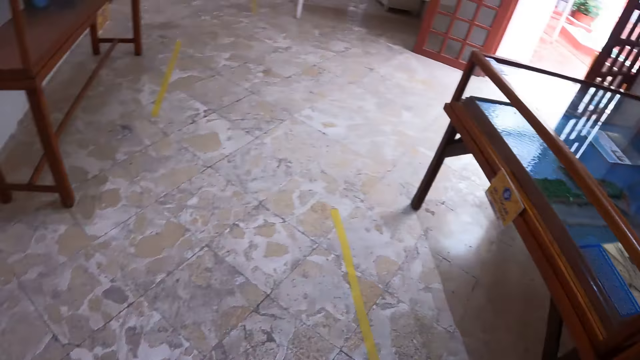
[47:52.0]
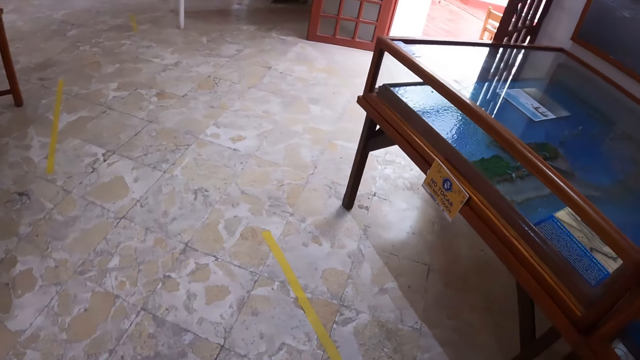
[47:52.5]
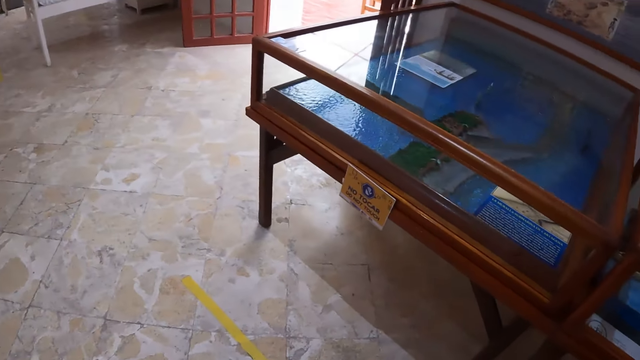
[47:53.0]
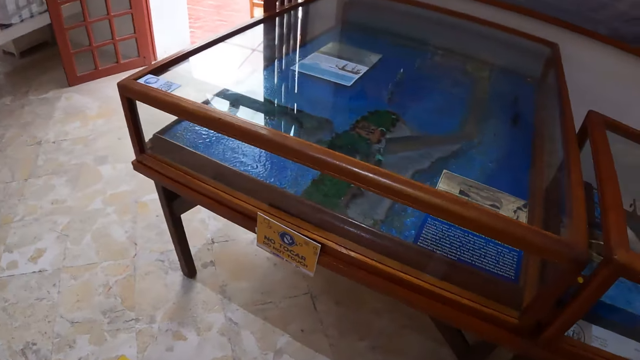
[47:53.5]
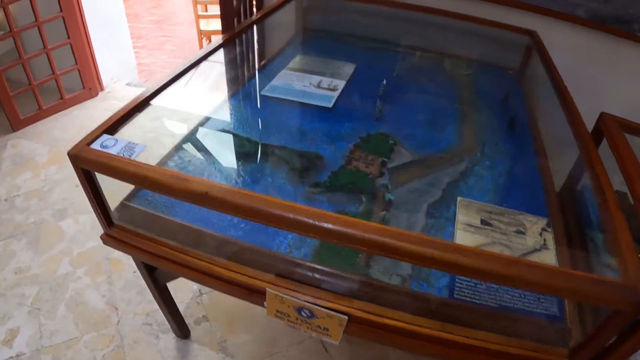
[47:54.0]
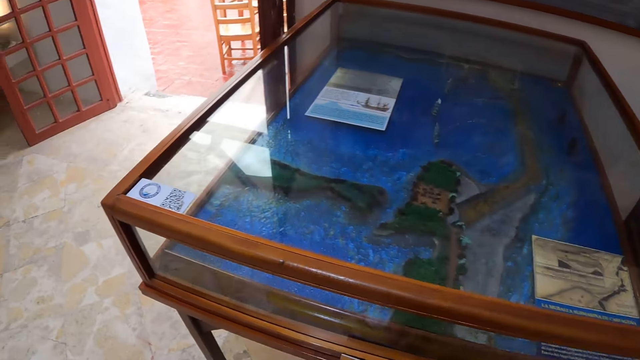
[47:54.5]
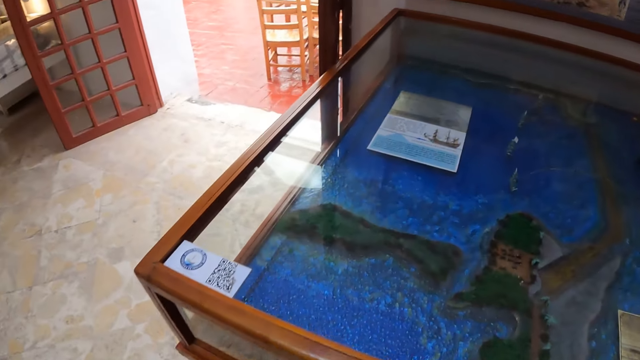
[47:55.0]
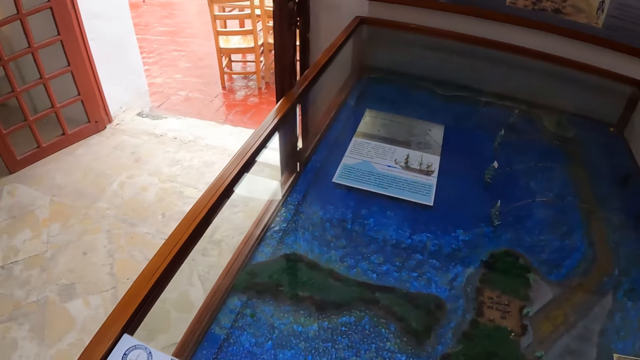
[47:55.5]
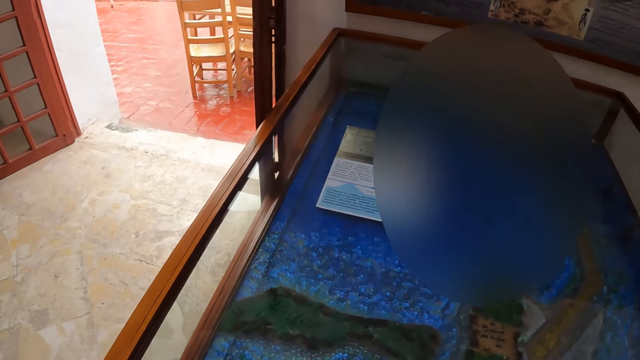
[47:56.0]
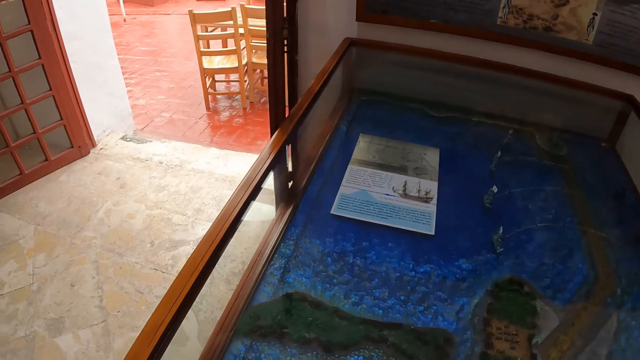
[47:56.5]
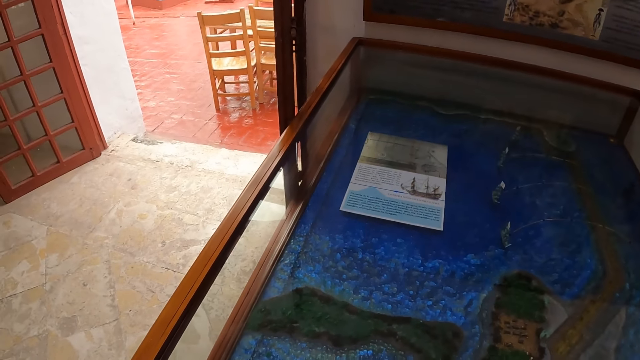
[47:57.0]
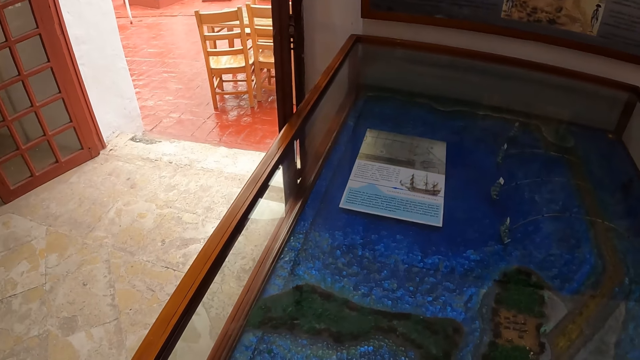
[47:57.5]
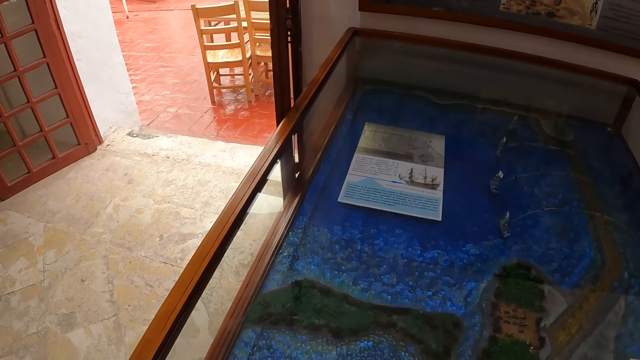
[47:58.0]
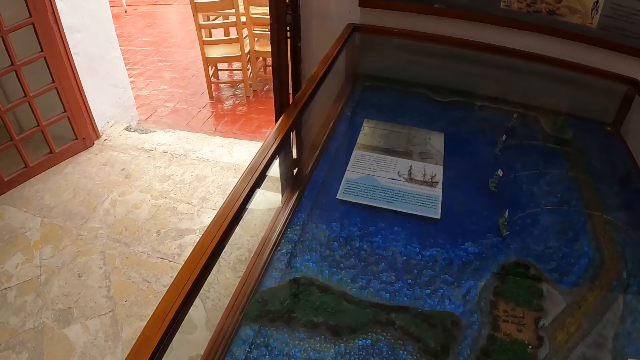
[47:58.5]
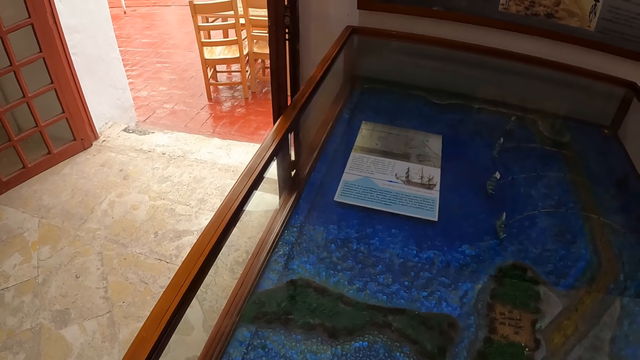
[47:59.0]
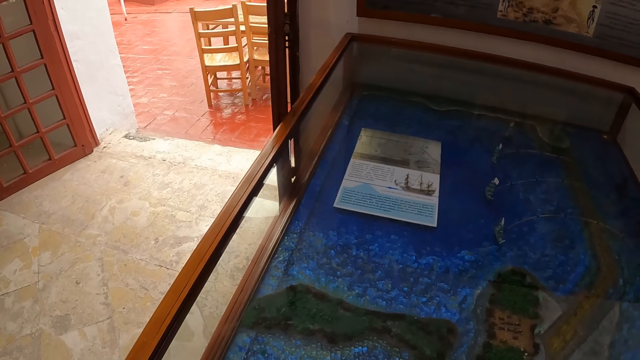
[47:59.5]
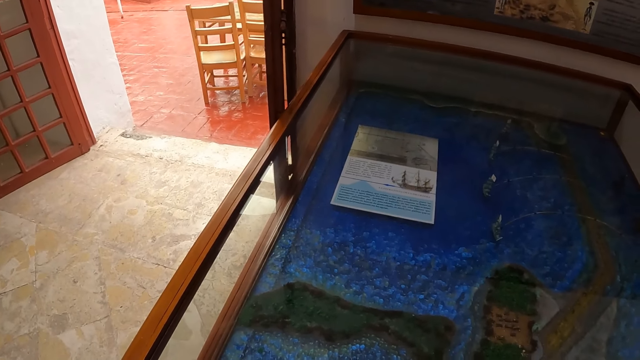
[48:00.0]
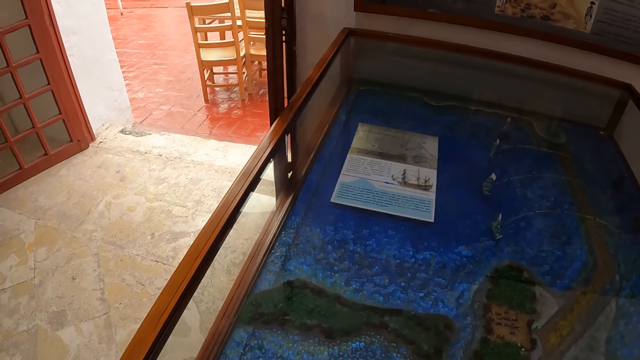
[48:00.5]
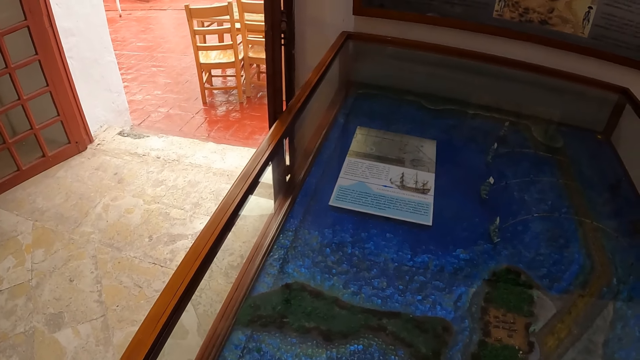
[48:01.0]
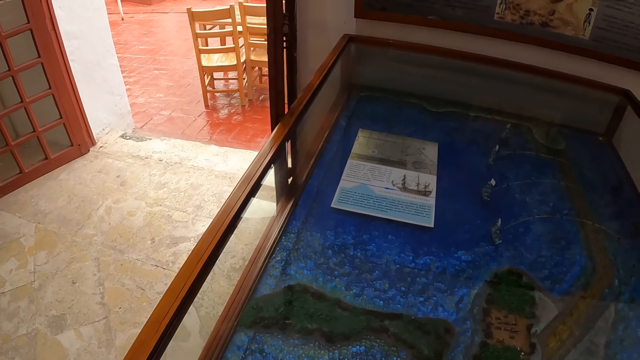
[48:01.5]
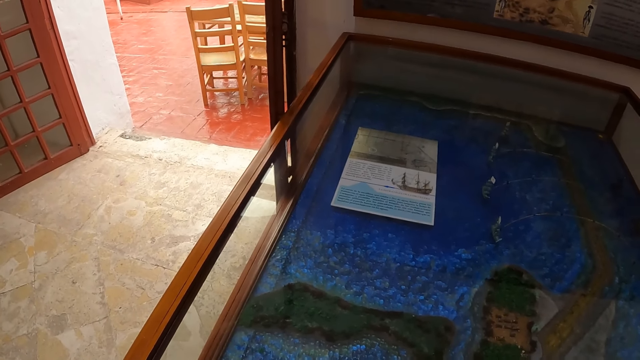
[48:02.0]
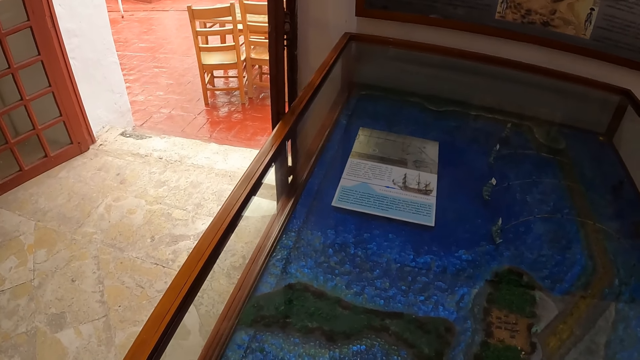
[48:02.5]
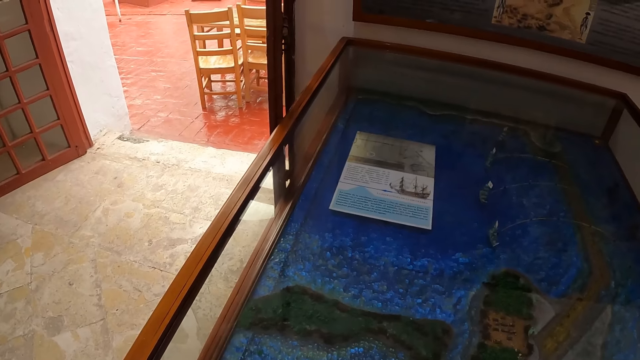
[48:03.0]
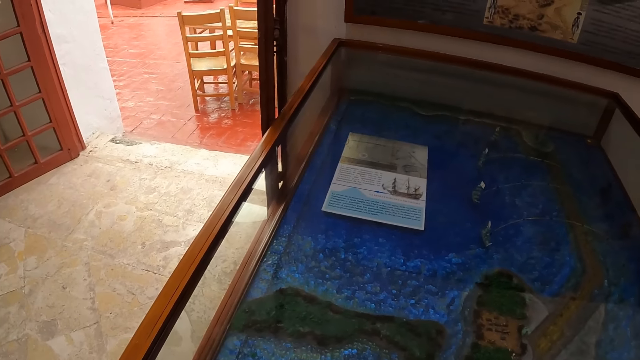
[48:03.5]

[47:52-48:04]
The camera wearer walks in the room. They stare at an ocean sculpture.

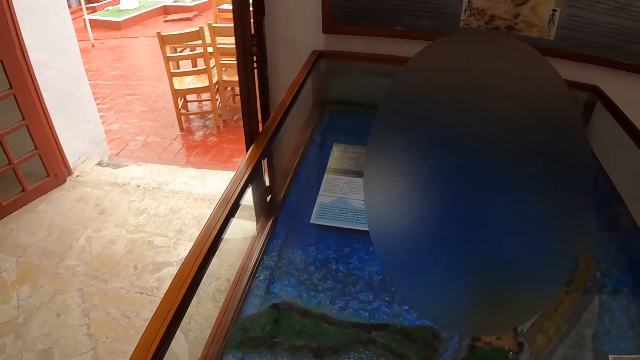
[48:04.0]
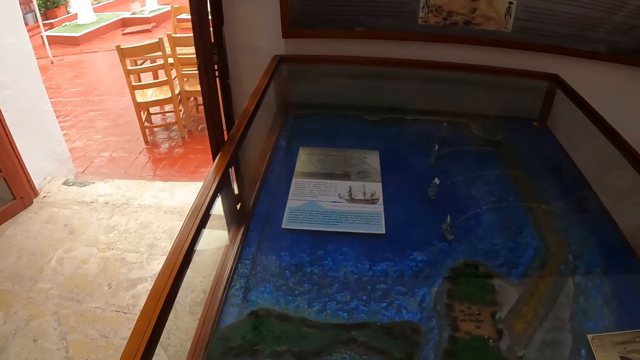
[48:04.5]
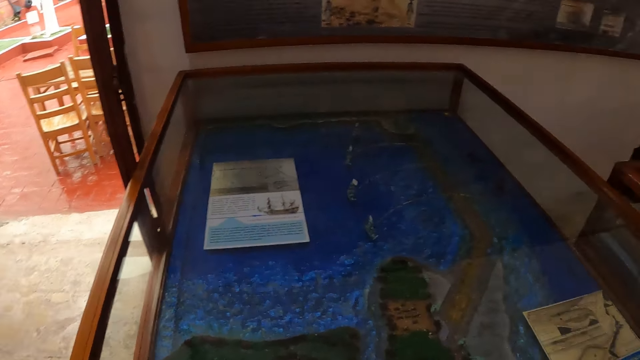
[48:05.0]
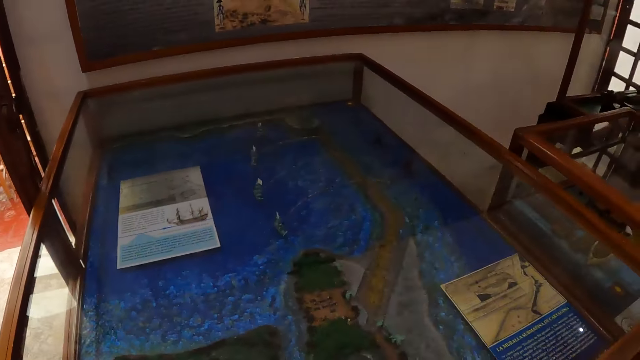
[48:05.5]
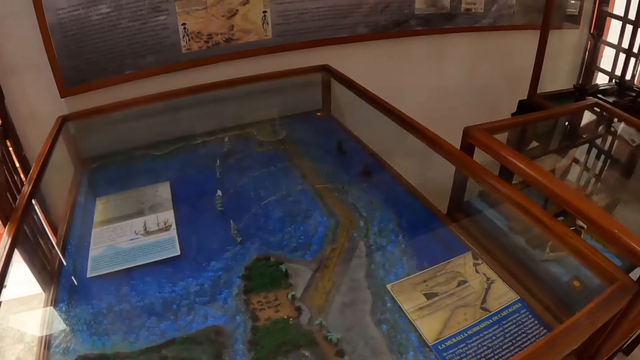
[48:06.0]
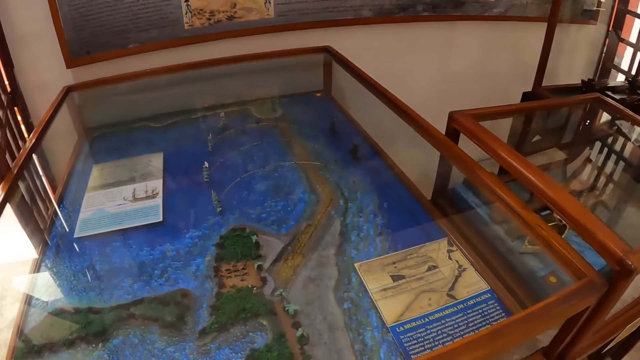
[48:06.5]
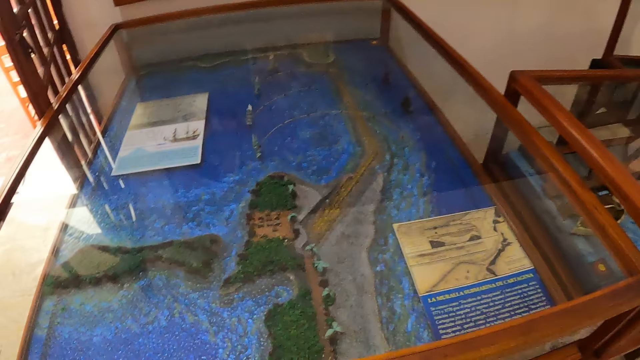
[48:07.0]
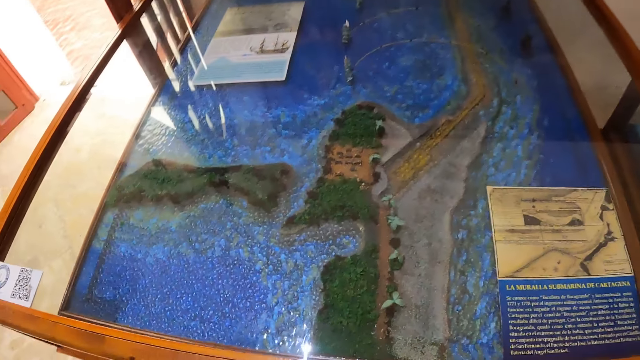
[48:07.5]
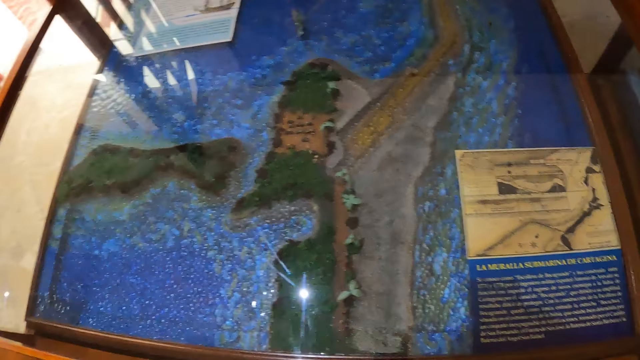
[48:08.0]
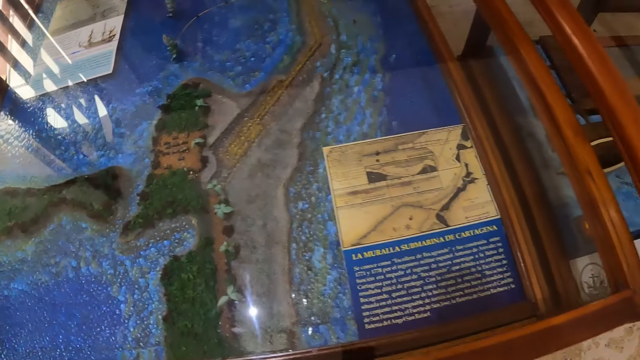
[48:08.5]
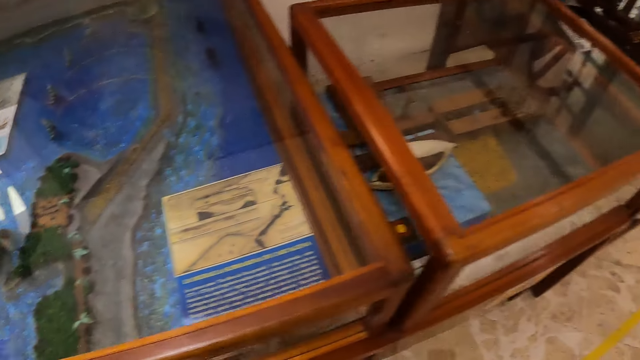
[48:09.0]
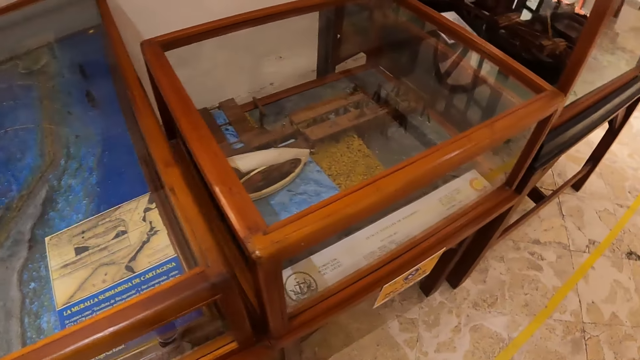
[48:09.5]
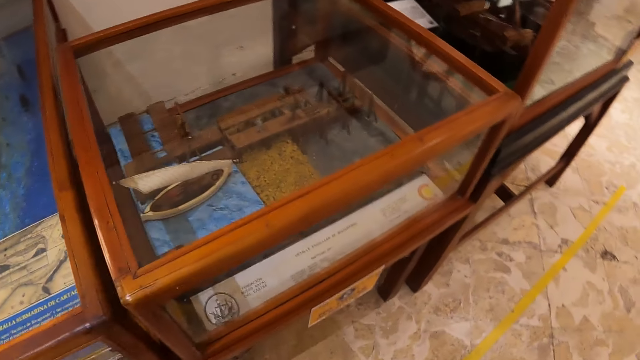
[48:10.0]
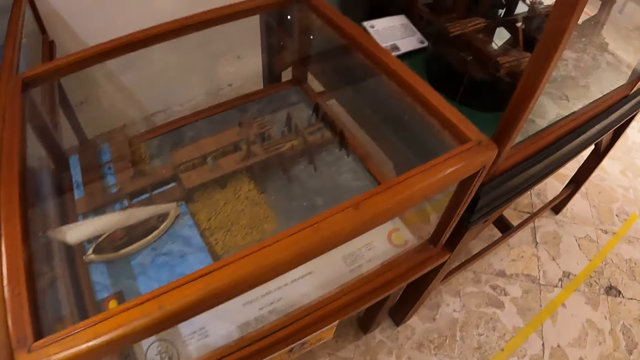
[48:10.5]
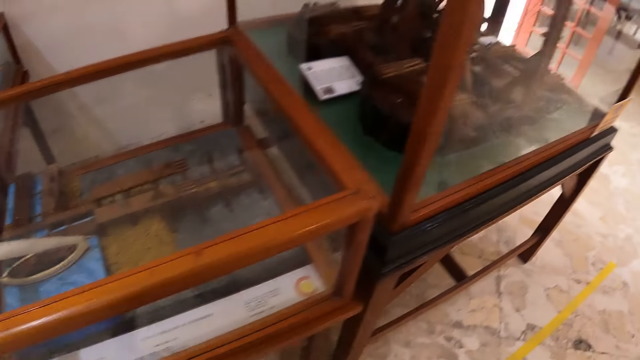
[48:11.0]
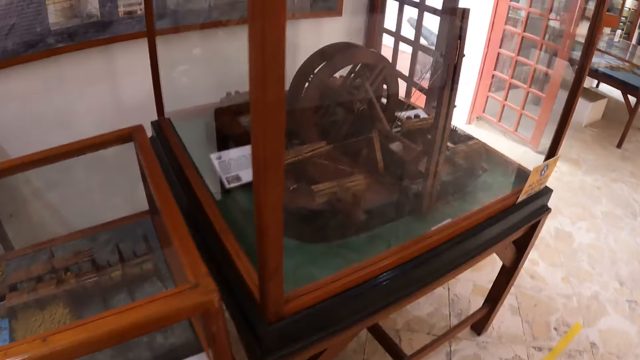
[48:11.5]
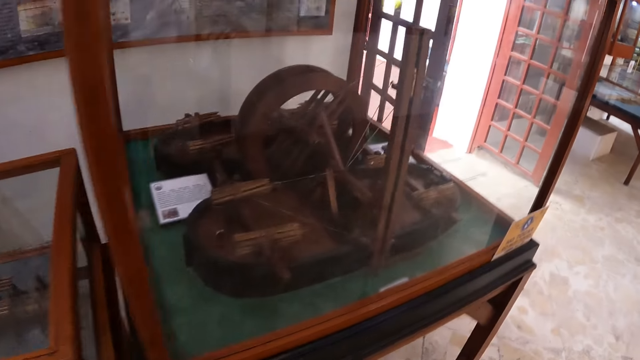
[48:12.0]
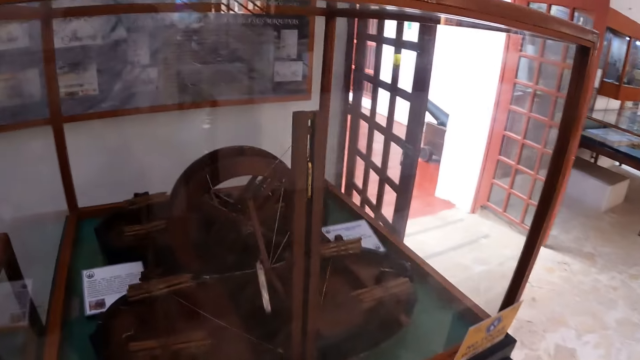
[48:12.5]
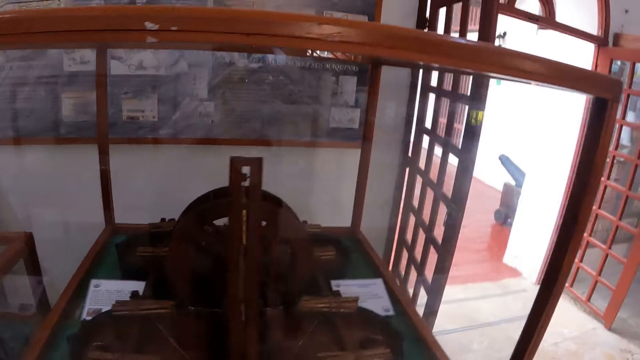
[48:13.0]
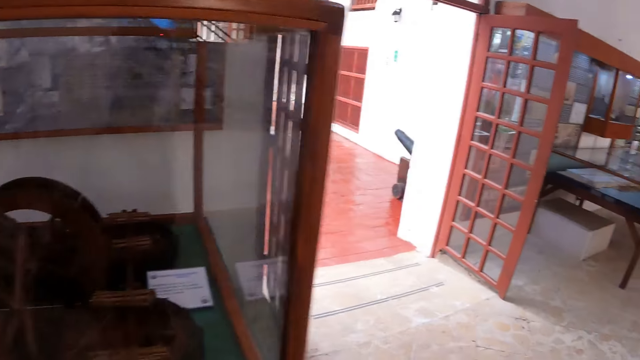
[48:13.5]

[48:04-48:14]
The camera wearer walks around the museum.
